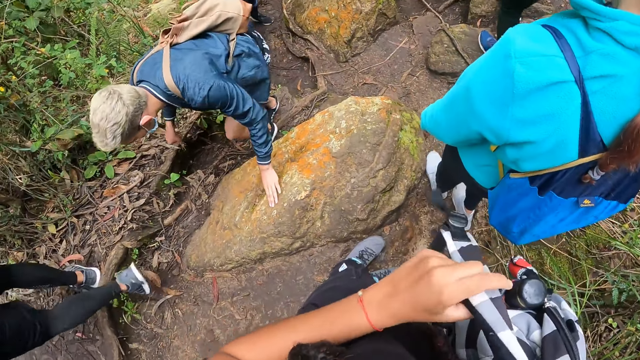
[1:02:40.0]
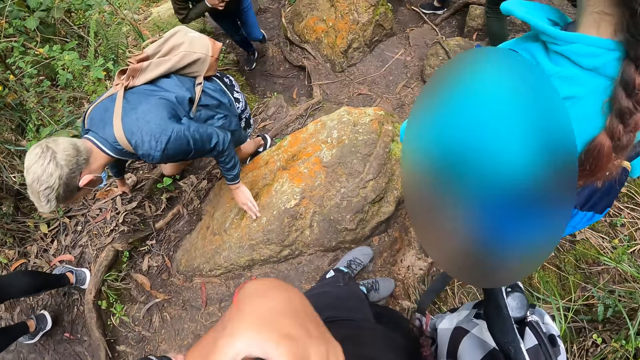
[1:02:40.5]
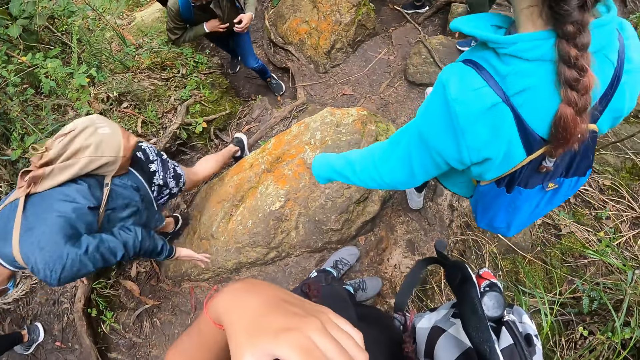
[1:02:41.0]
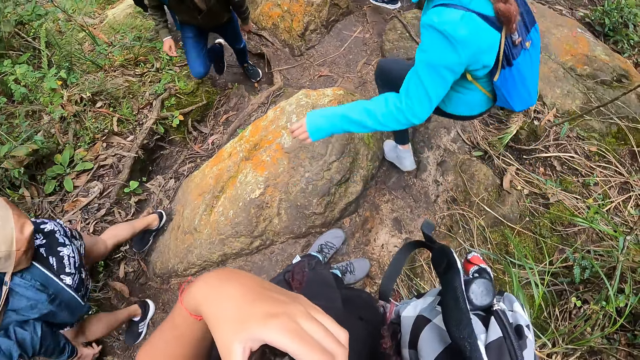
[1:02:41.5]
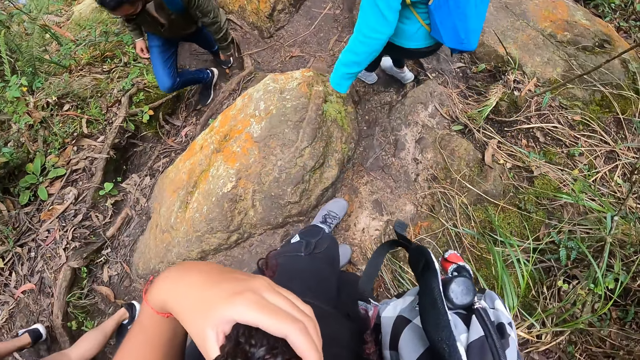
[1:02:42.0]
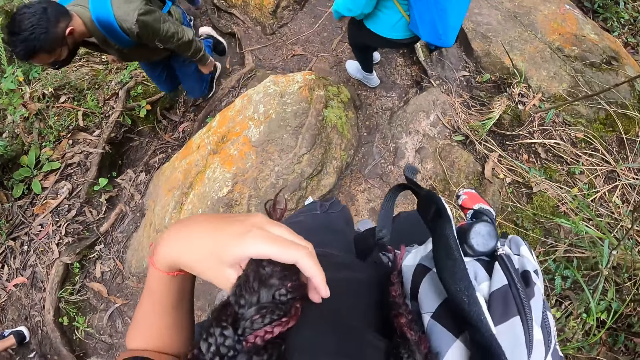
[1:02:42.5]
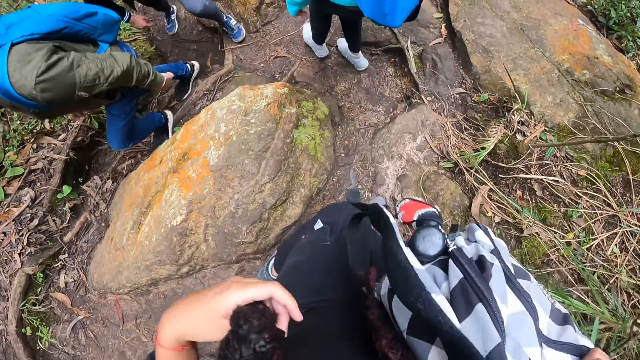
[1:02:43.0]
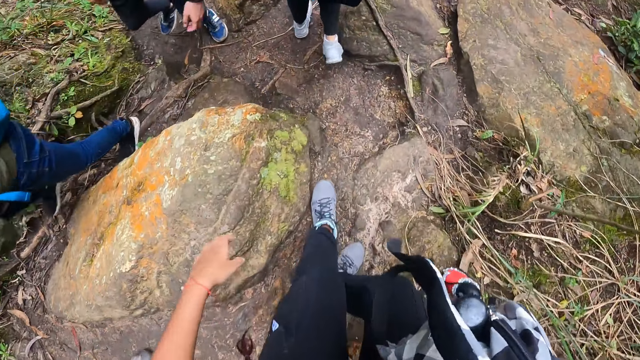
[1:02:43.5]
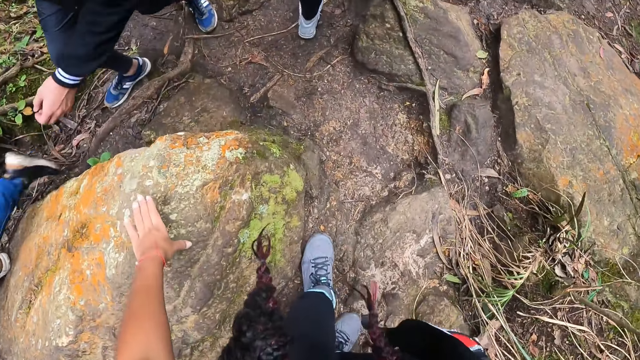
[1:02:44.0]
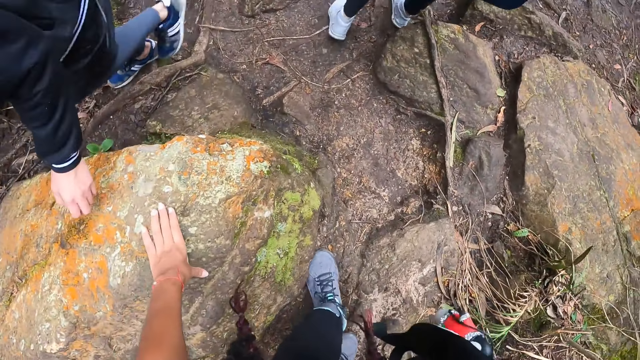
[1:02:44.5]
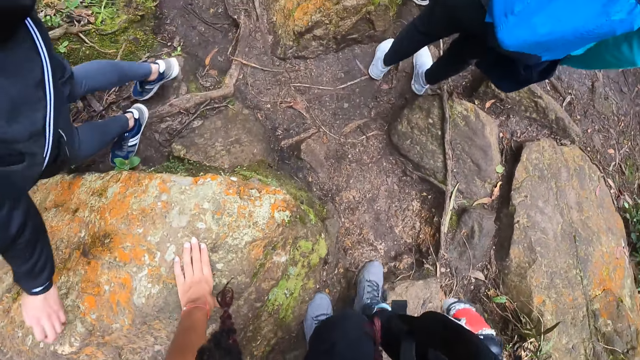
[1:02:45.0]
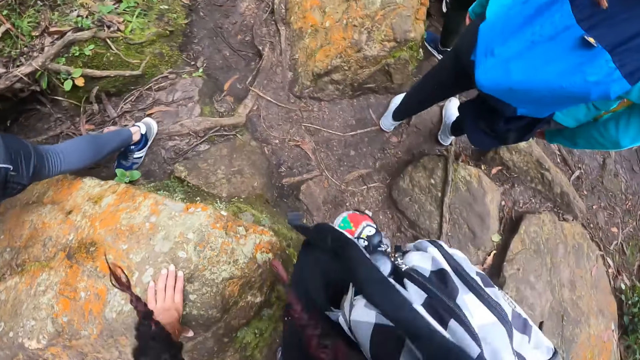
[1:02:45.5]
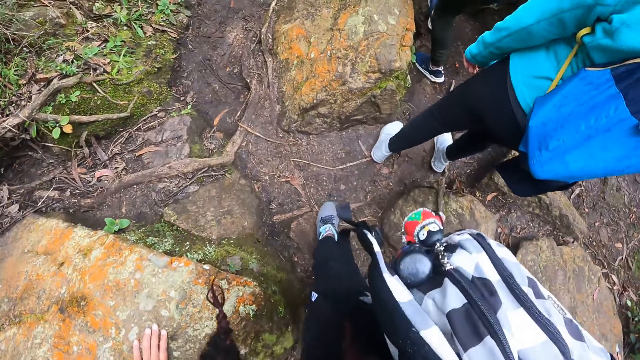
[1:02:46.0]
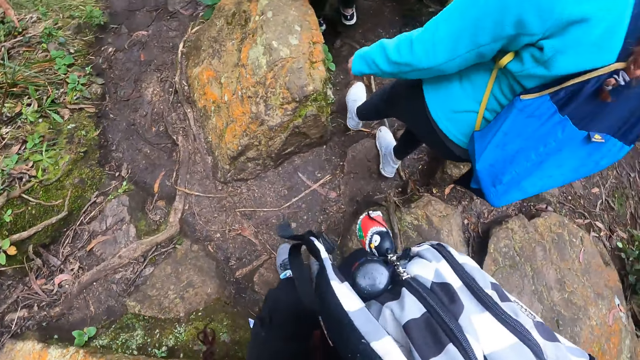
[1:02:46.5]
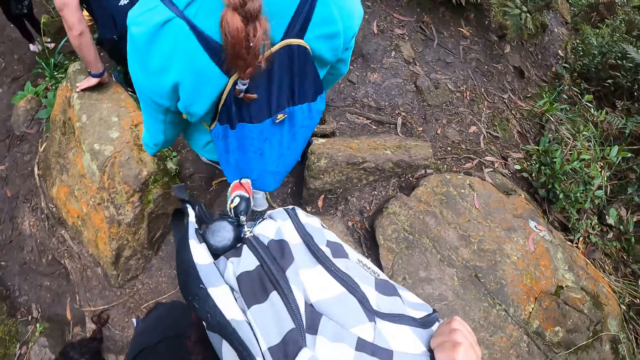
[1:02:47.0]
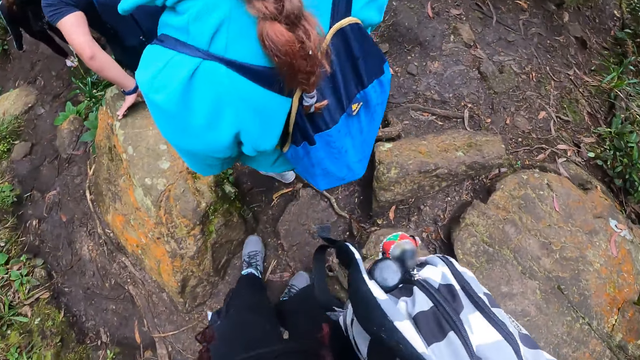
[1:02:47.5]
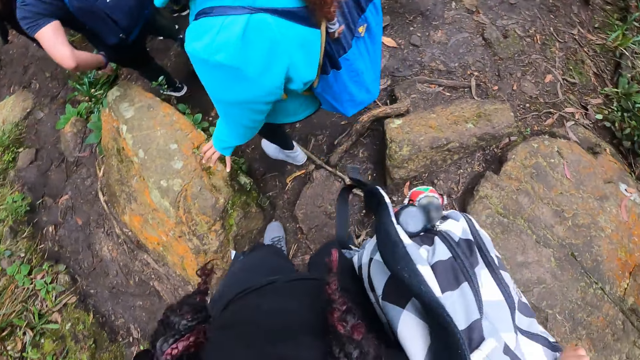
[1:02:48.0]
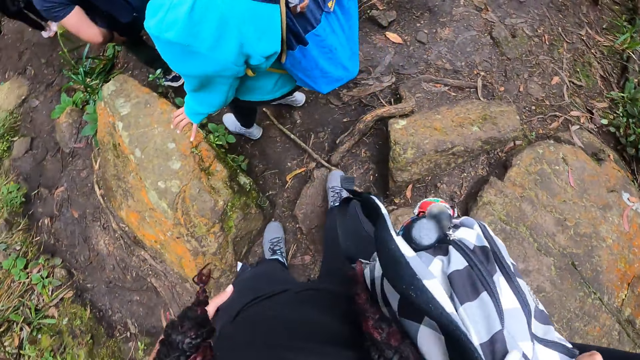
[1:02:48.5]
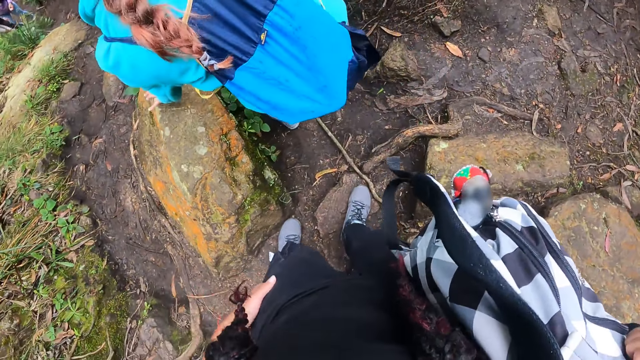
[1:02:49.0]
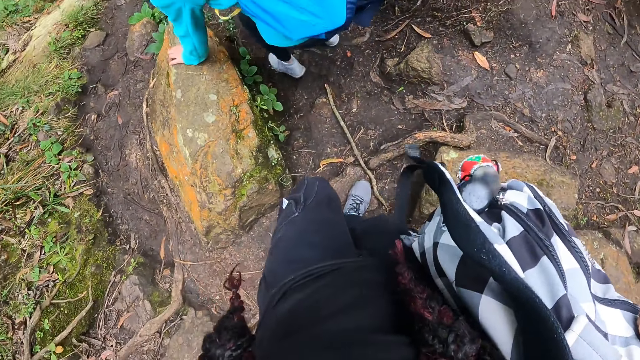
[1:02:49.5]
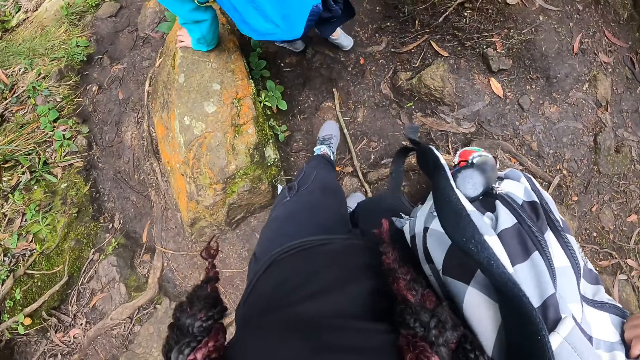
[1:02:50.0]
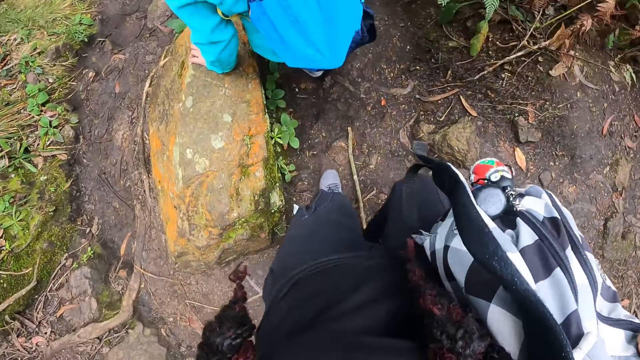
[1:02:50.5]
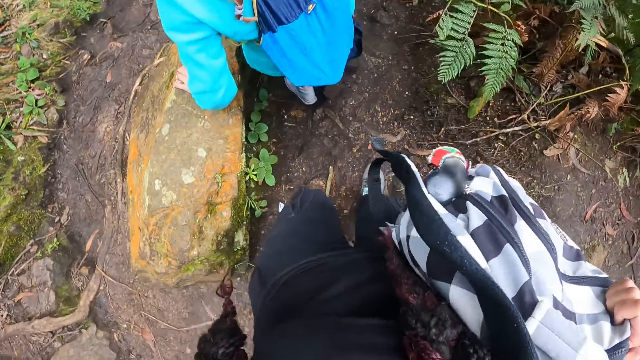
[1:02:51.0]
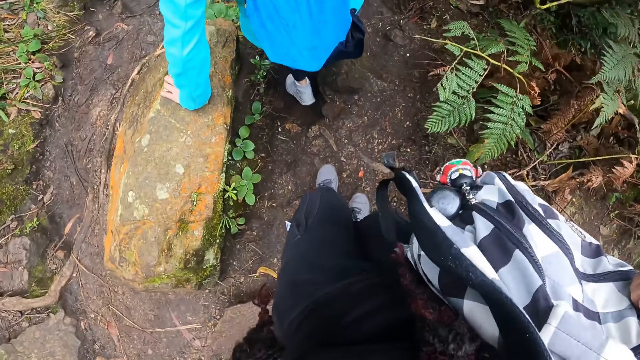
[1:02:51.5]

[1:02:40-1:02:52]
The camera wearer holds her hair with her right hand. A woman places her left hand on a rock. The camera wearer walks on the pathway. She places her left hand on the rock. She walks on the pathway. The woman places her left hand on the rock.

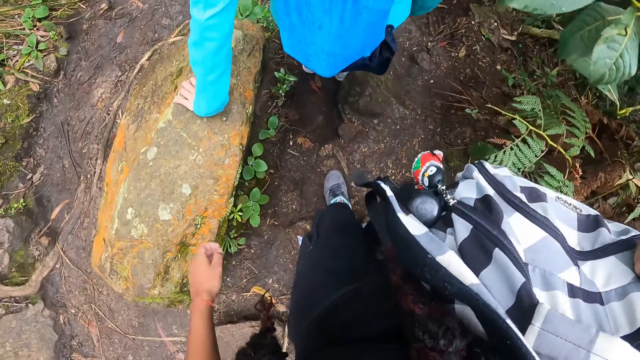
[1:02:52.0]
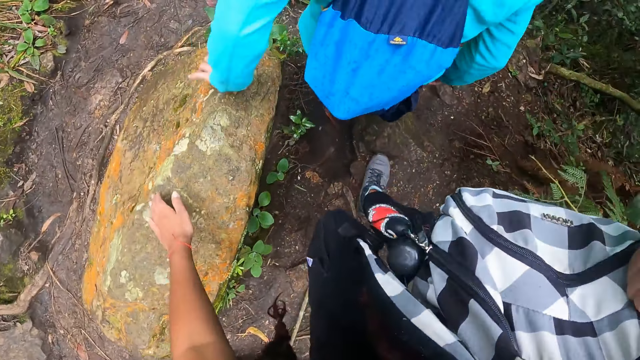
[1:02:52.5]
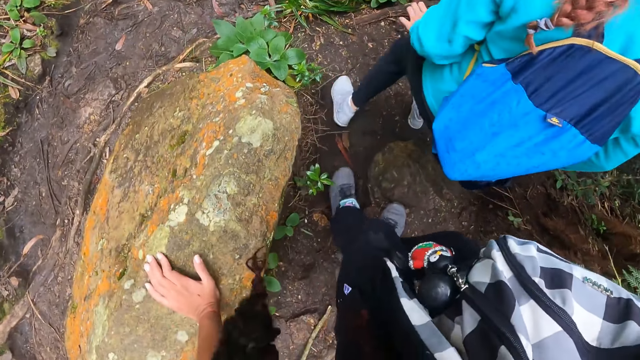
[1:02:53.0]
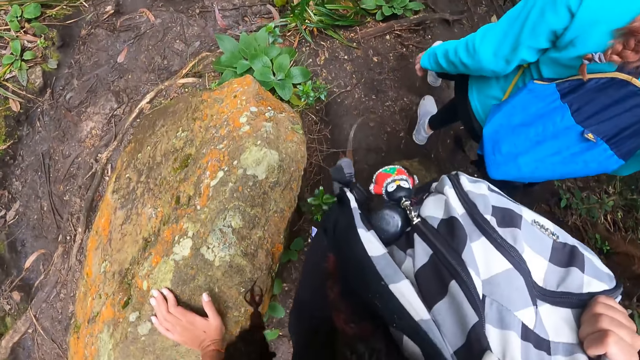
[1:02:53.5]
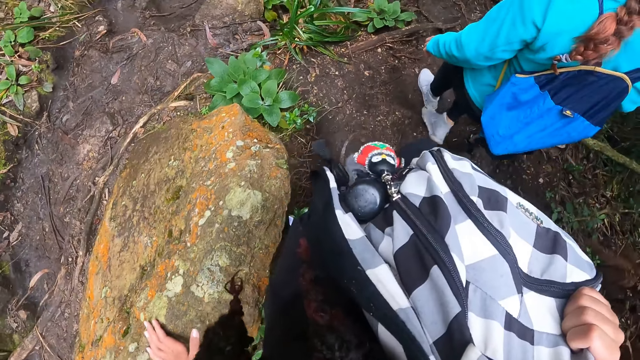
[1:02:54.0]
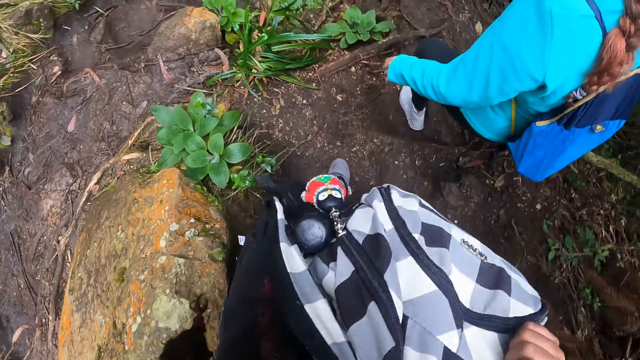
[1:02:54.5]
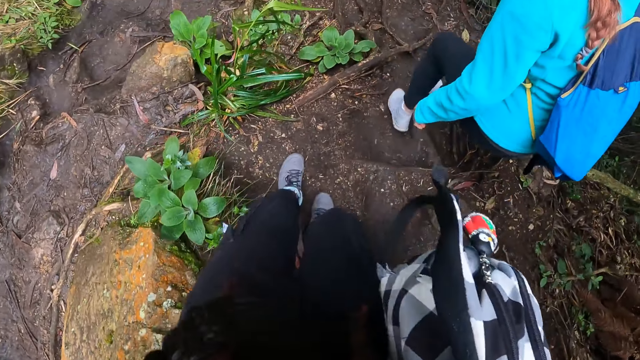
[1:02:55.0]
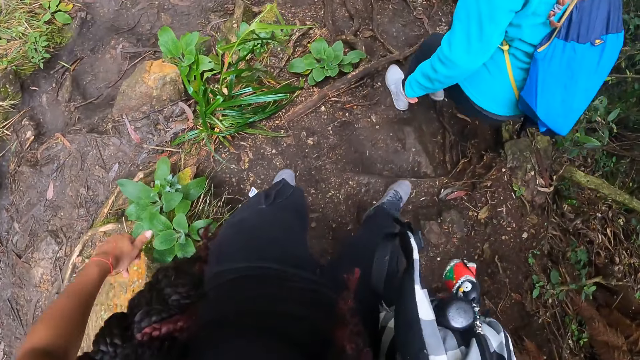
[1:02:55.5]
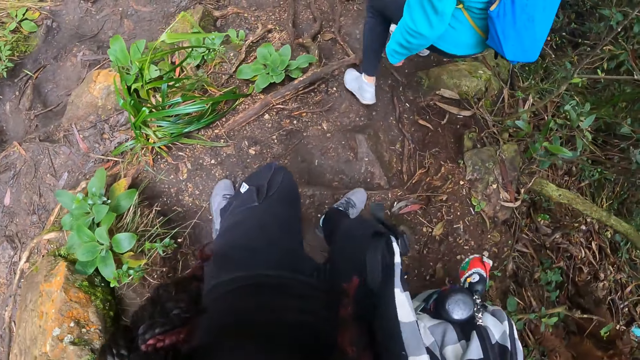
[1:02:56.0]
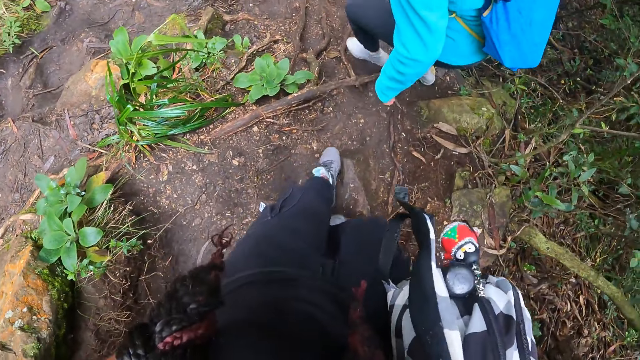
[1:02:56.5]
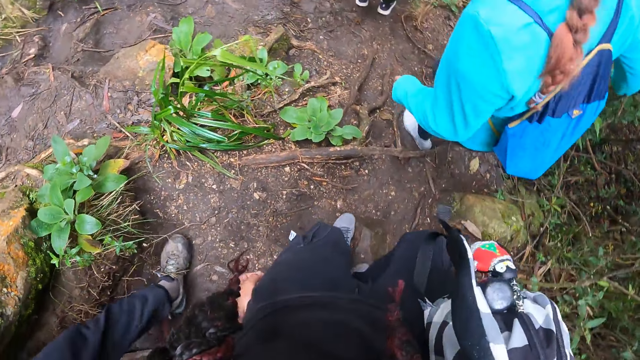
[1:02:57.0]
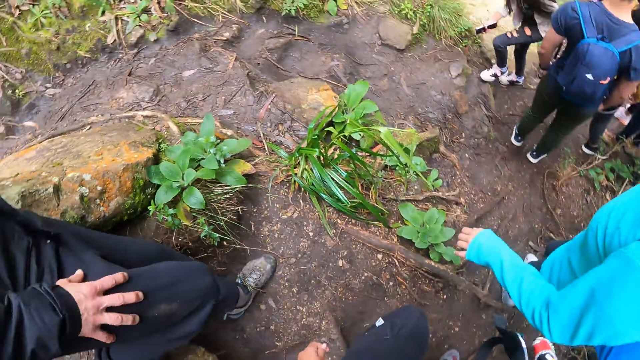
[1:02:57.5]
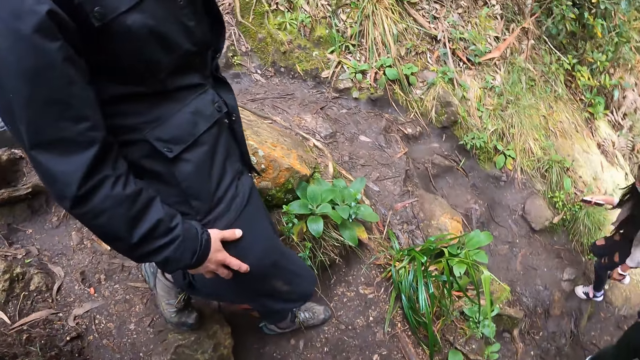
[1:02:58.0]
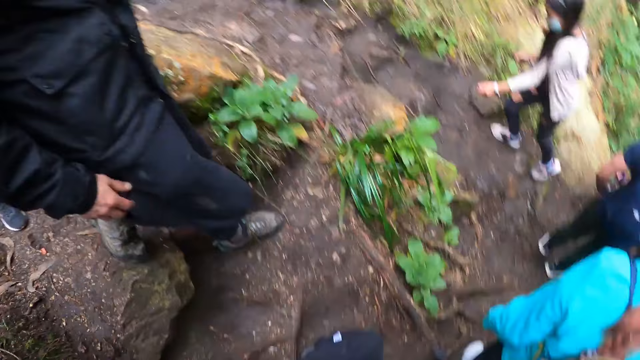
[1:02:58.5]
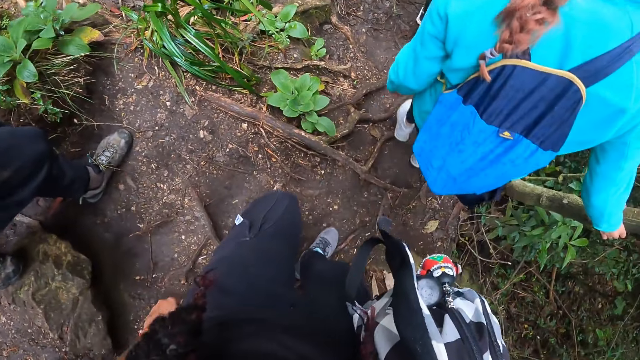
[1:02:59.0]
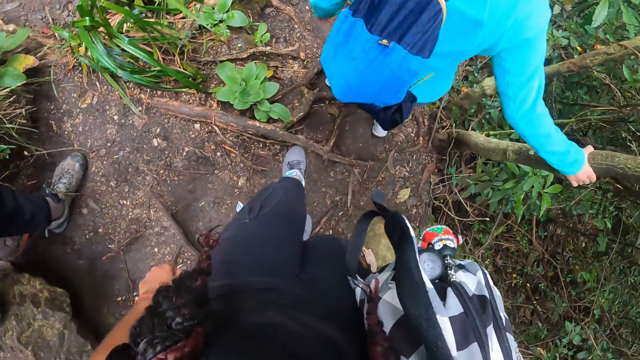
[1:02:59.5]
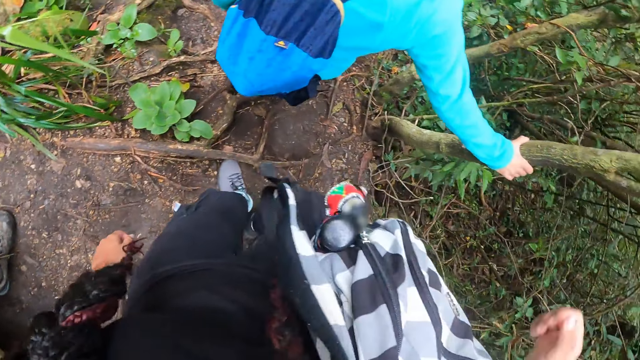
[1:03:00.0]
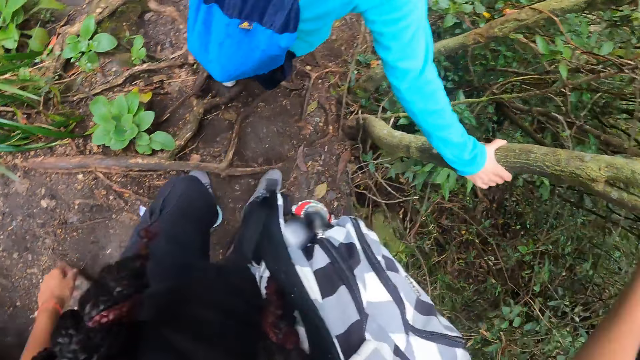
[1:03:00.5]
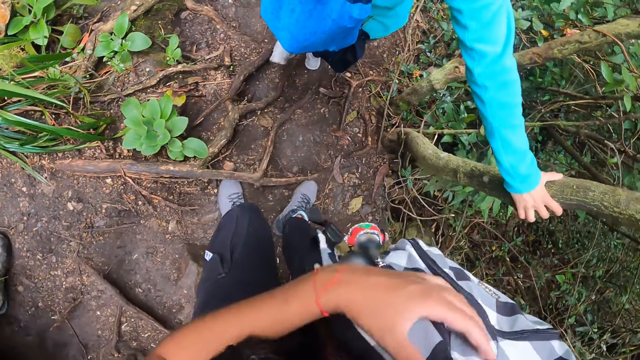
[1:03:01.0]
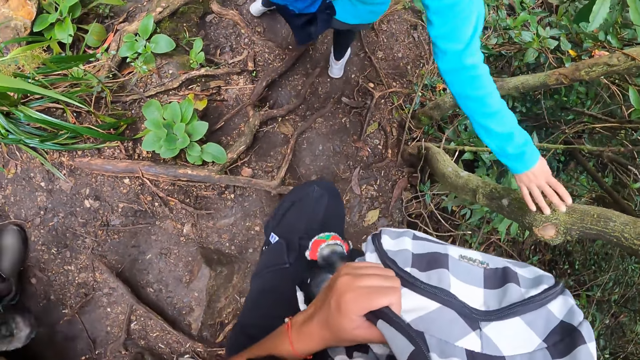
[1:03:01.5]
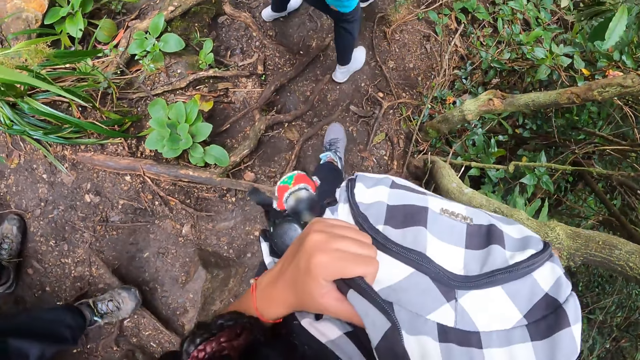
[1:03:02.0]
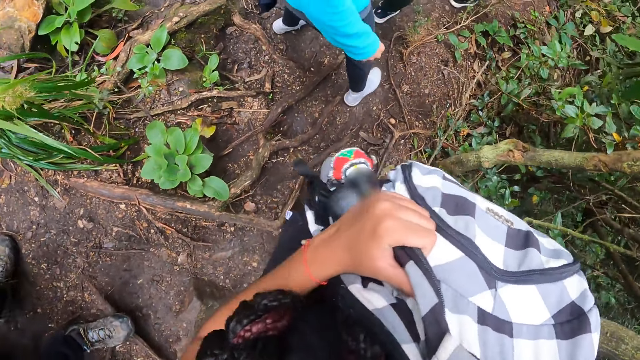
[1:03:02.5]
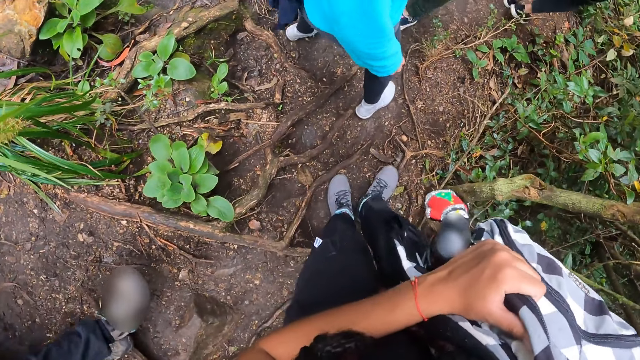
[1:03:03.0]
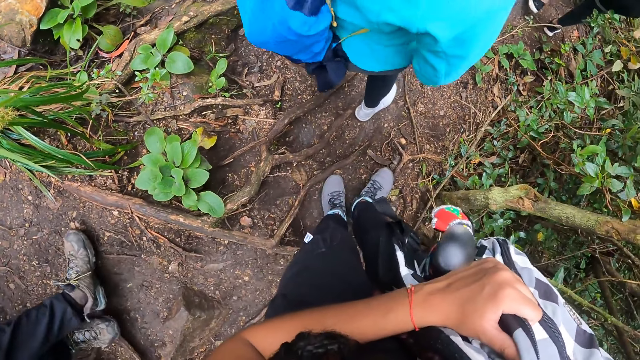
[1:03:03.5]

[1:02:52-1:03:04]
The camera wearer places her left hand on a rock. She walks on the pathway and stares around. The woman holds a tree with her right hand. The camera wearer walks on the pathway. She holds the tree with her right hand. She holds the backpack in her right shoulder with her left hand.
